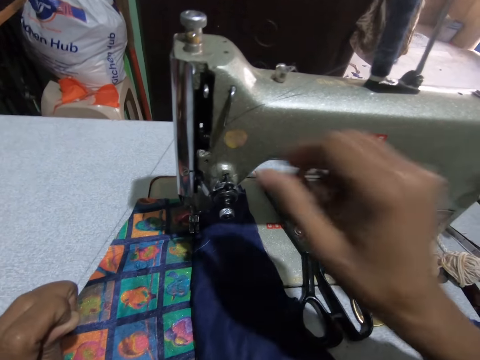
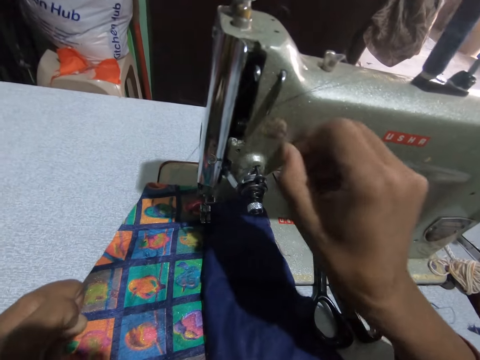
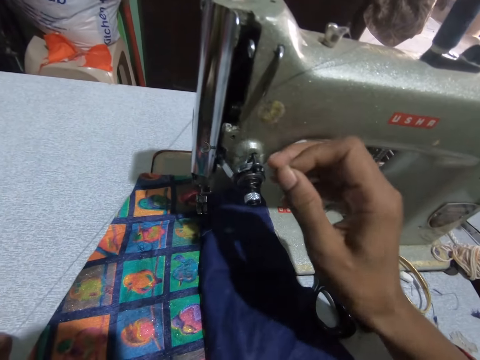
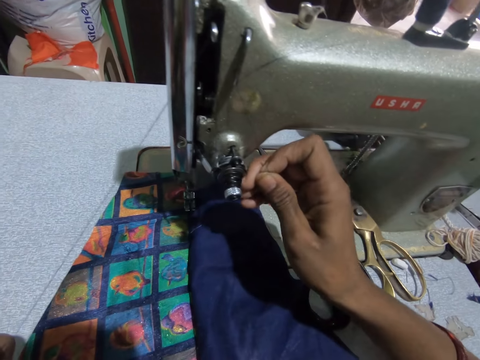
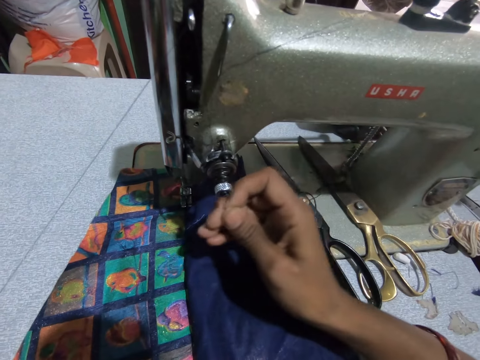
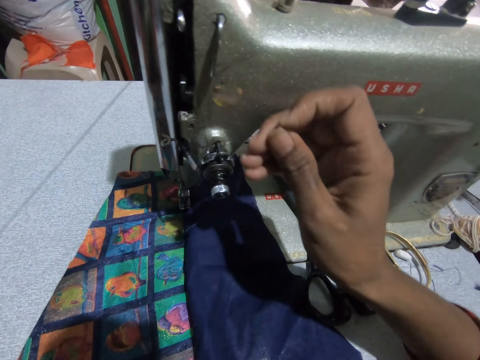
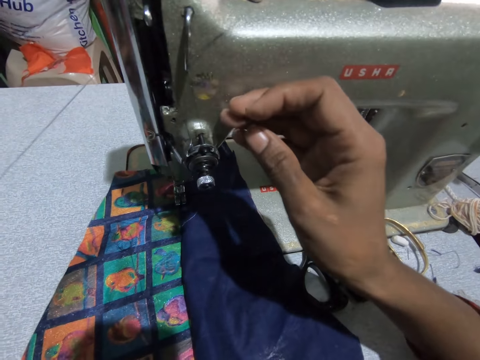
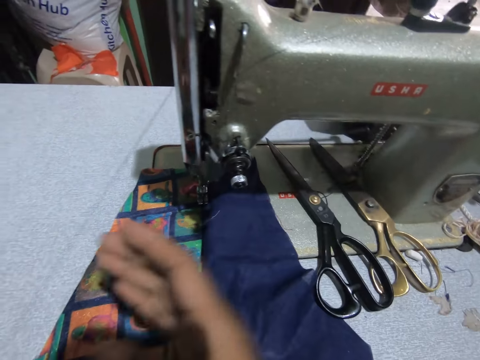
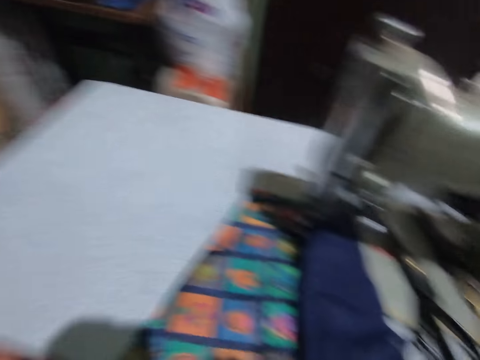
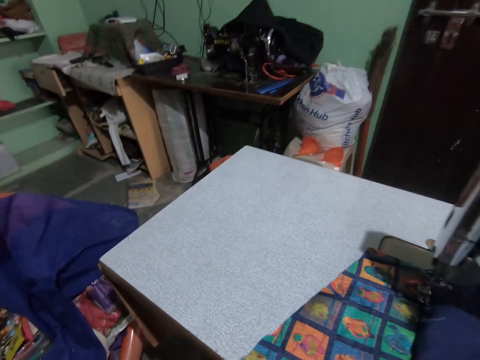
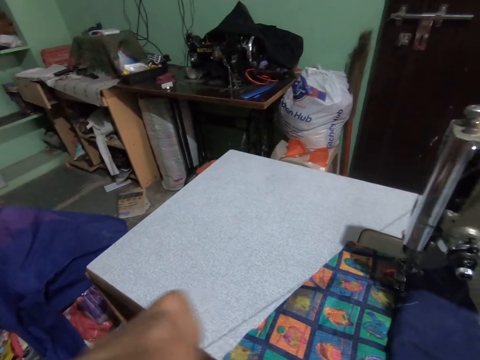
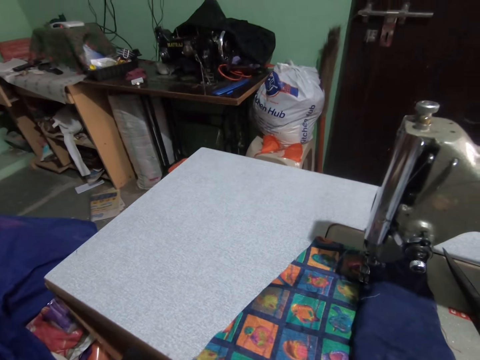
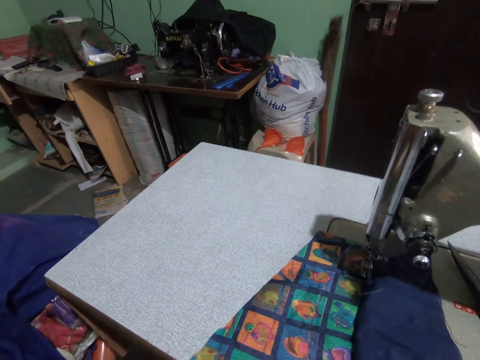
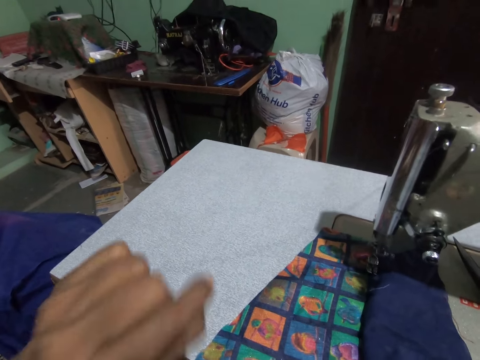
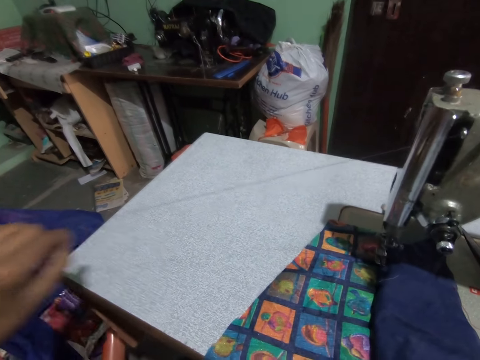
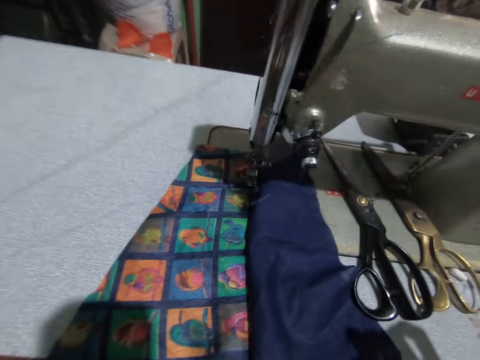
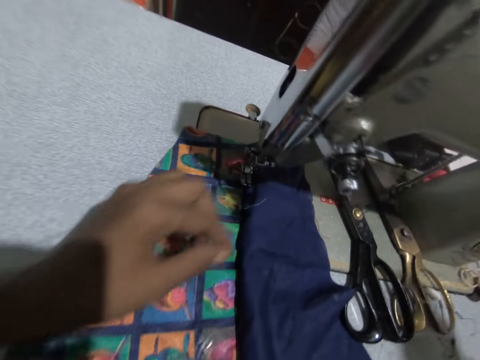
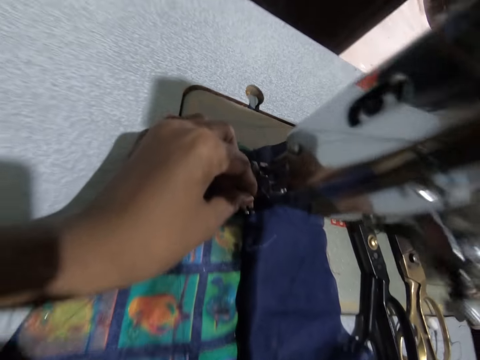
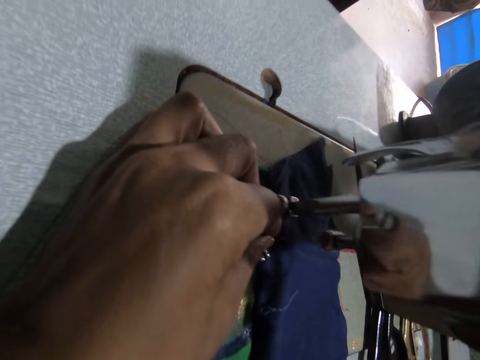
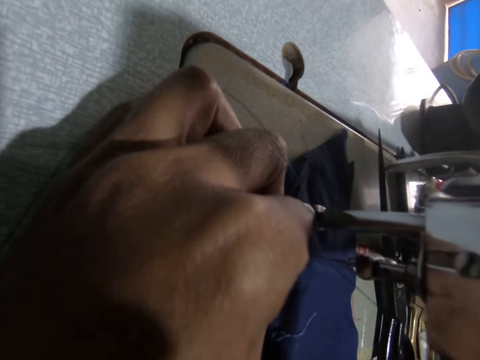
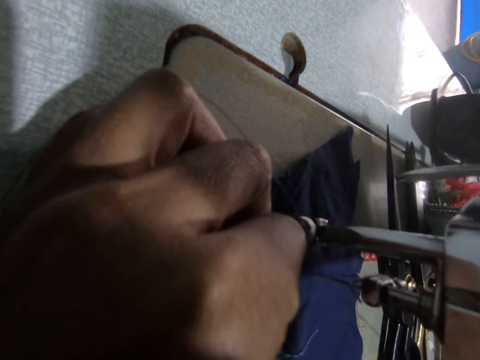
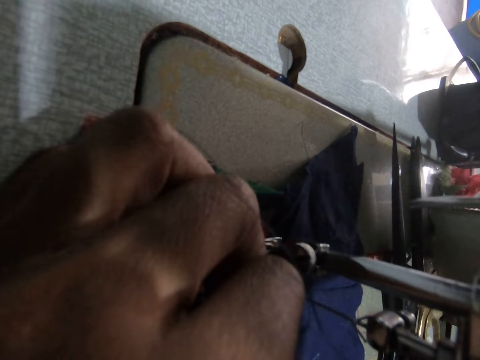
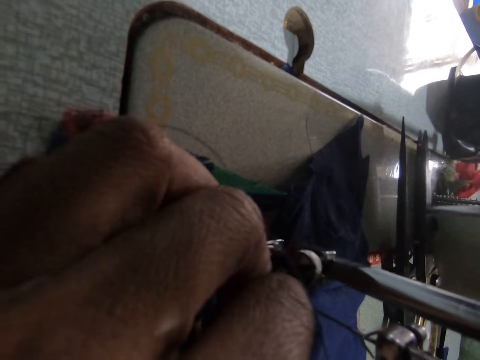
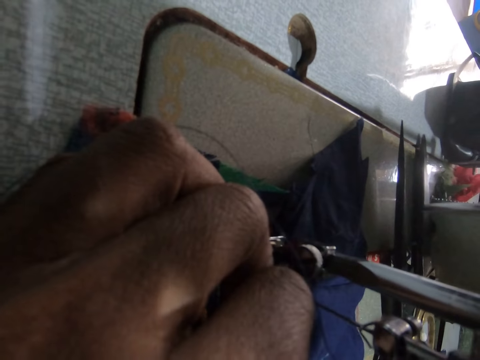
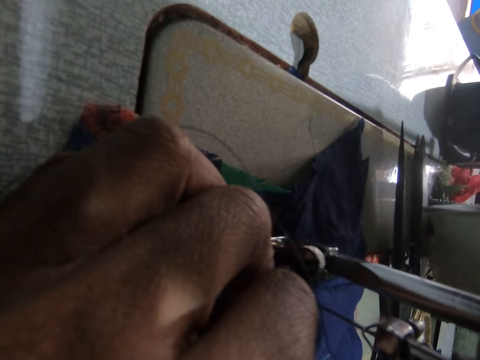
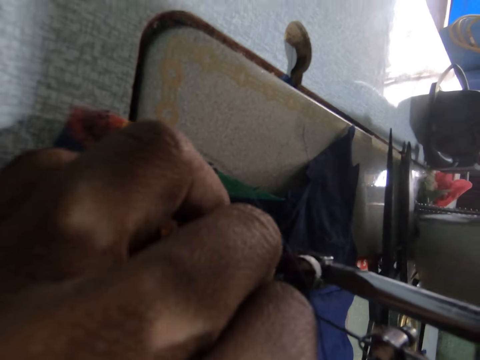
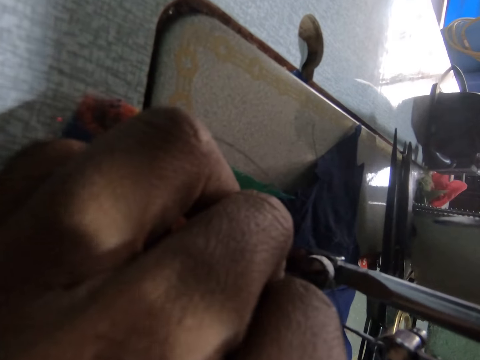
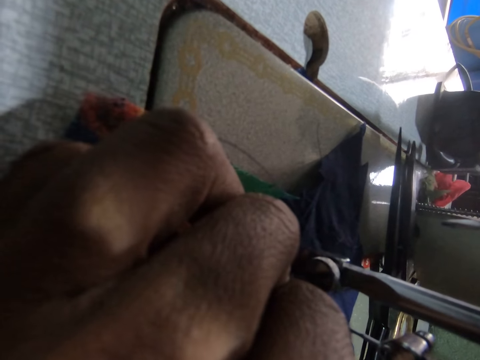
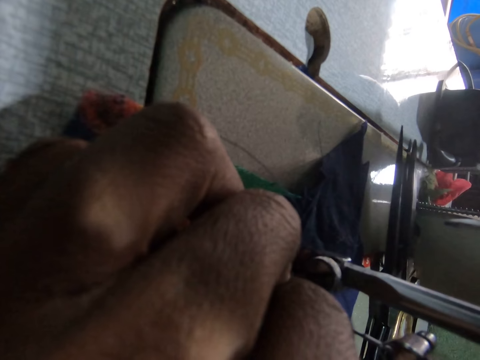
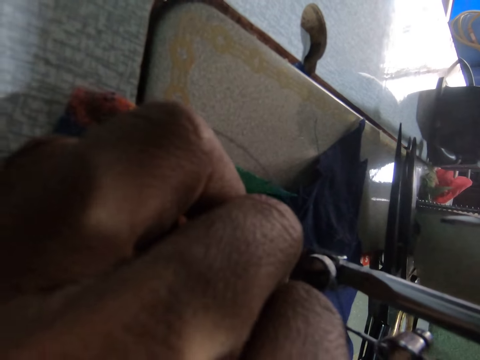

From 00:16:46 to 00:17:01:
The camera wearer pulls the thread with her left hand. She touches the sewing machine with her right hand. She pulls the thread on the sewing machine with her right hand. She pulls out the thread with both hands. She pulls another thread with her left hand. She fixes the thread in the sewing machine with her left hand. She passes the string on the sewing needle.

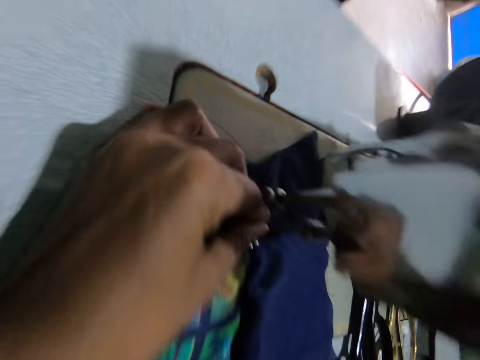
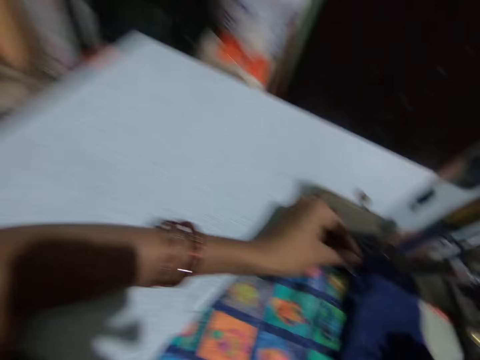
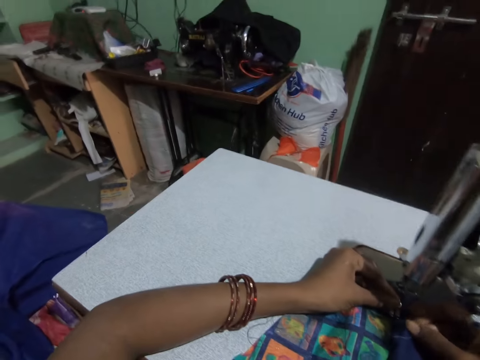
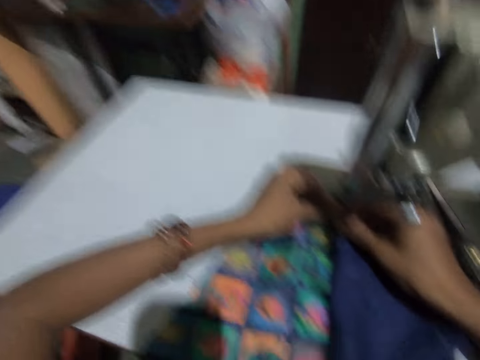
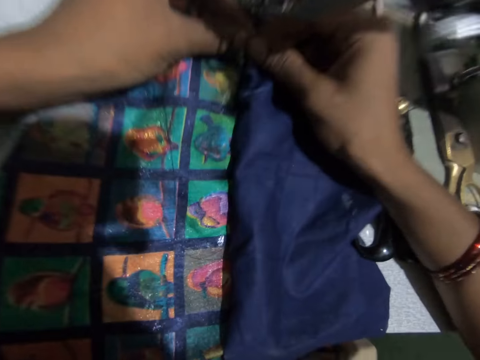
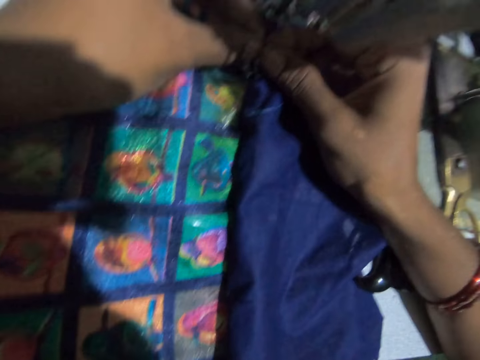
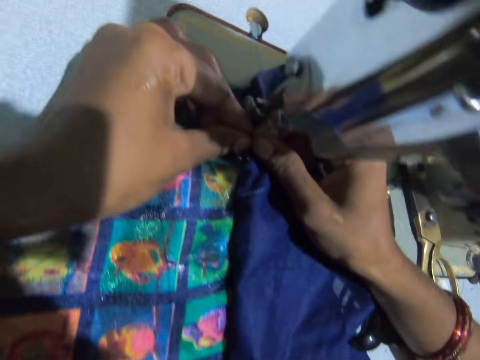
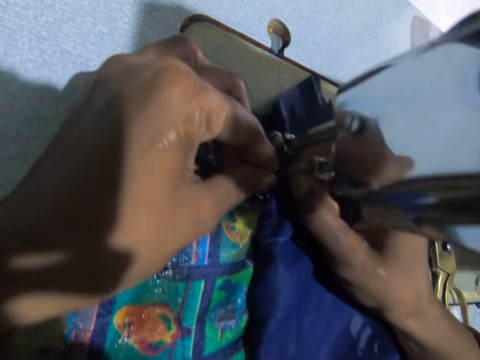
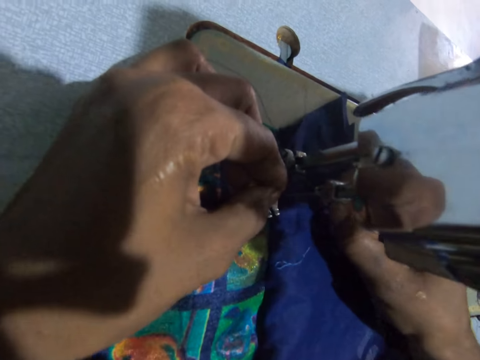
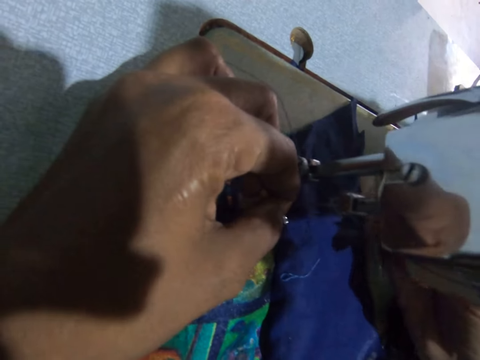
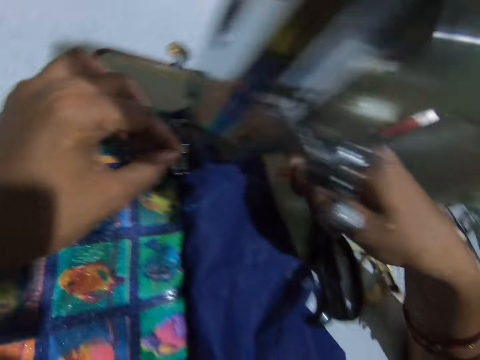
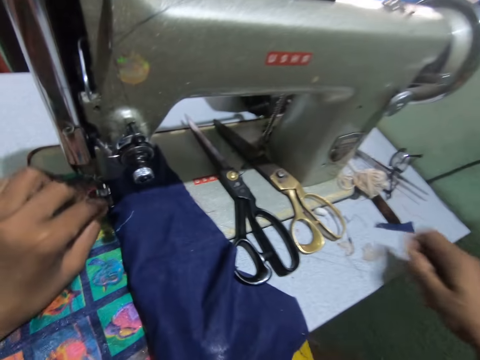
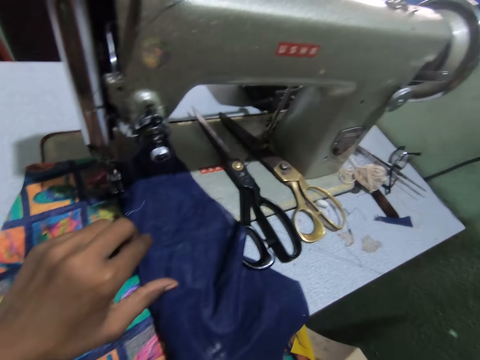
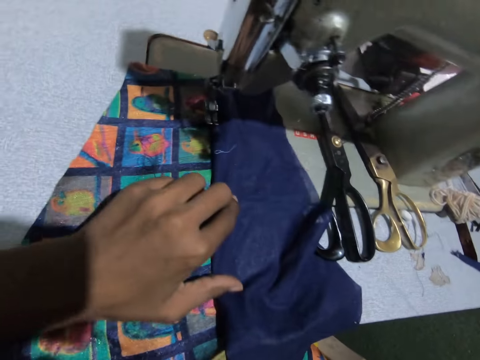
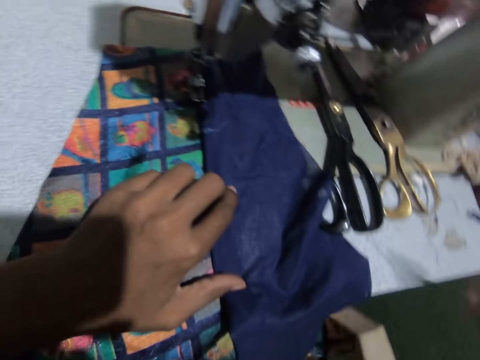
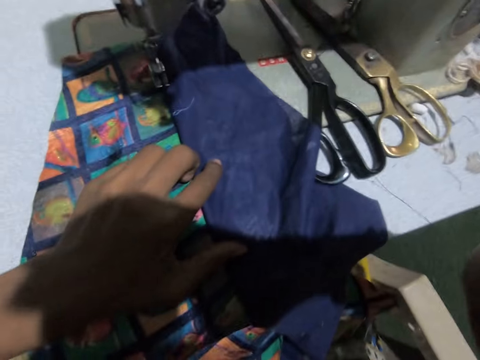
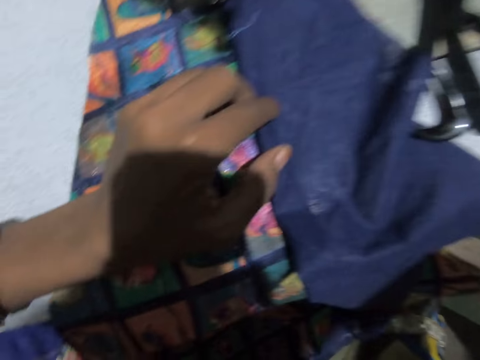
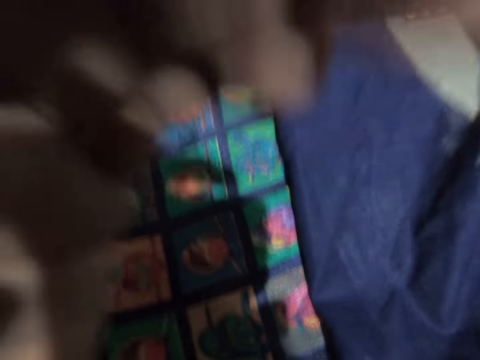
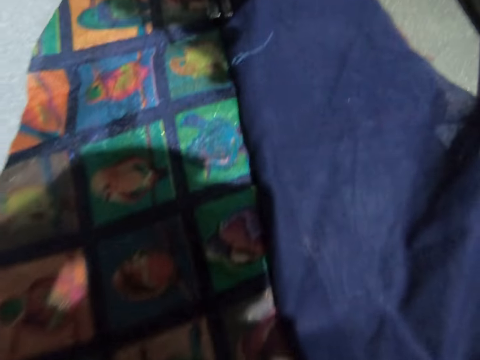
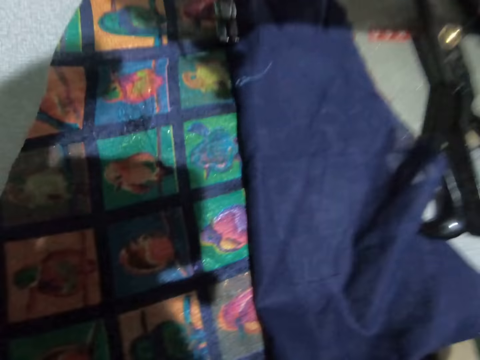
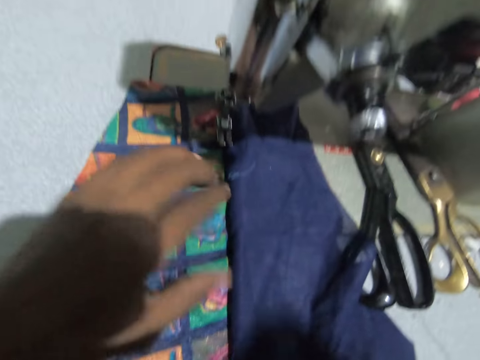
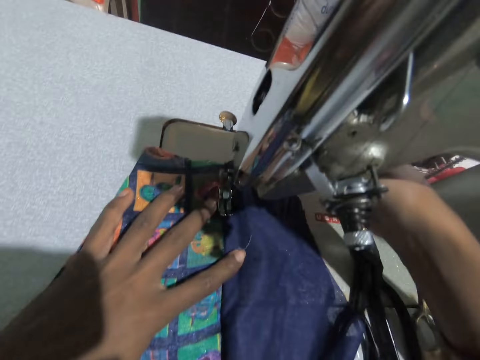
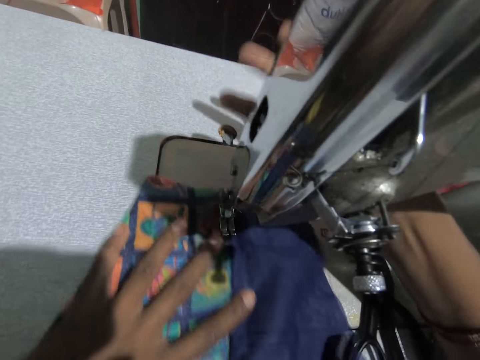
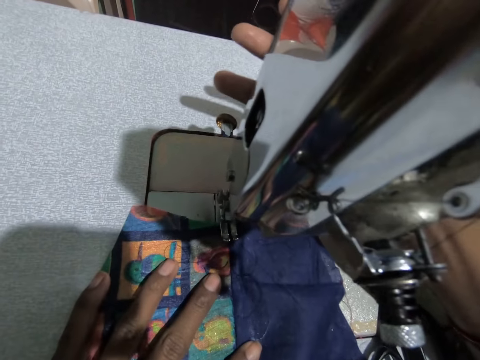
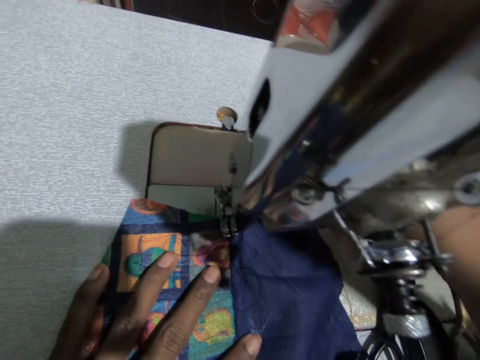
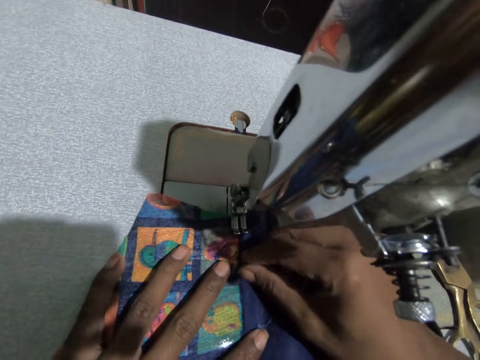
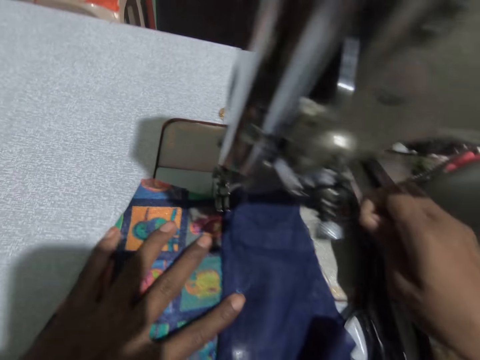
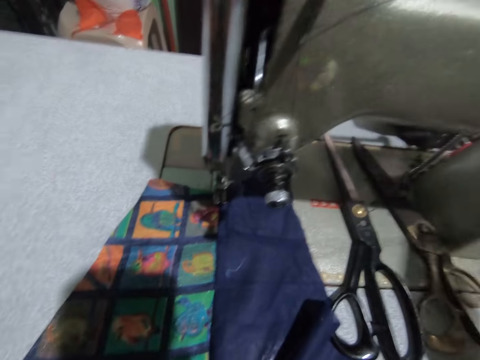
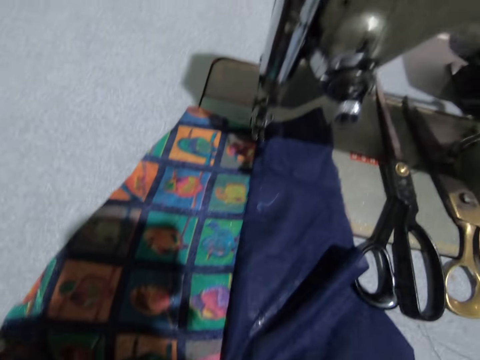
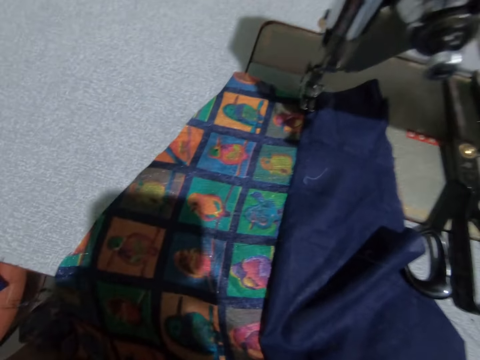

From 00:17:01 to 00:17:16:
The camera wearer fixes the thread in the sewing machine with both hands. She pulls the thread with her right hand. She adjusts the camera on her head. She raises her right hand, raises her left hand, lowers her left hand and lowers her right hand. She positions the cloth on the sewing needle. She touches the sewing machine with her right hand. She pulls the thread on the sewing machine with her right hand.
